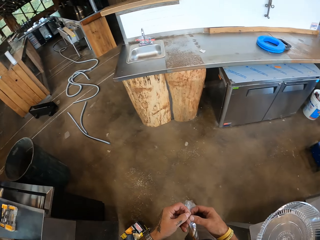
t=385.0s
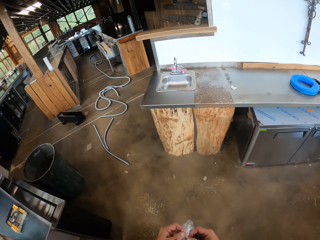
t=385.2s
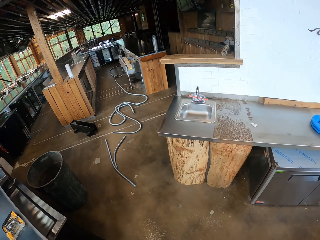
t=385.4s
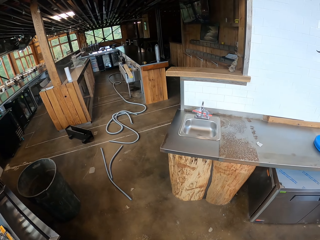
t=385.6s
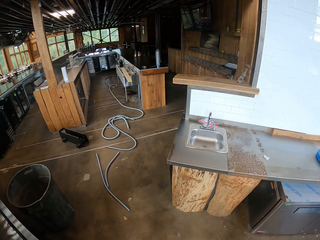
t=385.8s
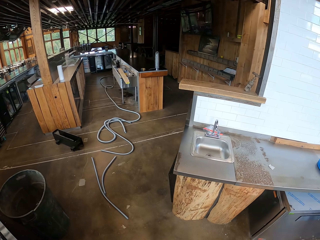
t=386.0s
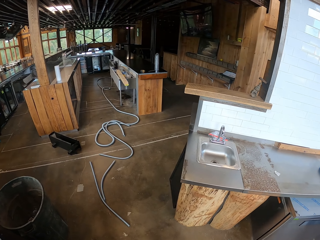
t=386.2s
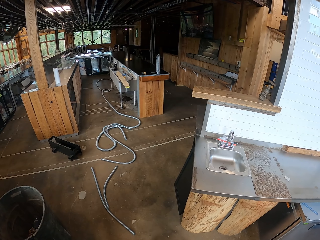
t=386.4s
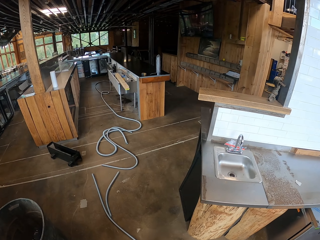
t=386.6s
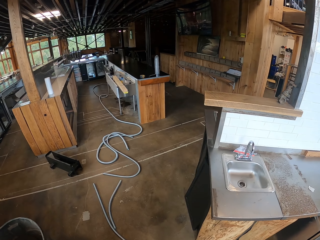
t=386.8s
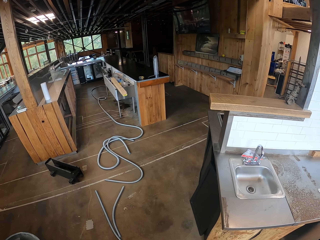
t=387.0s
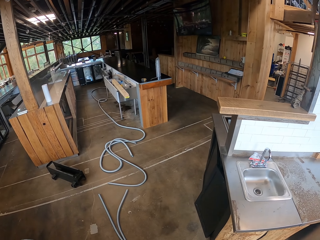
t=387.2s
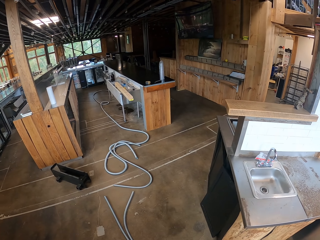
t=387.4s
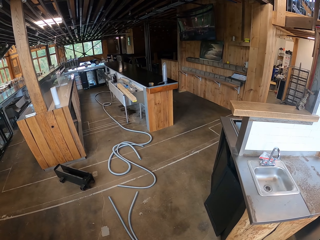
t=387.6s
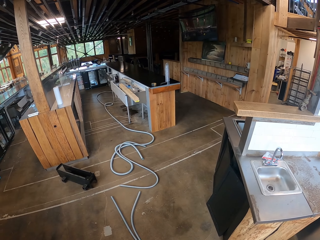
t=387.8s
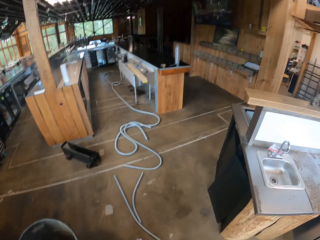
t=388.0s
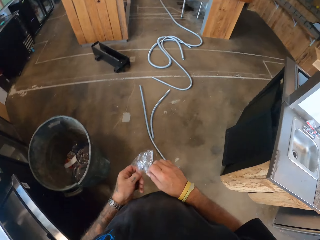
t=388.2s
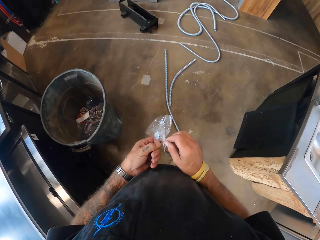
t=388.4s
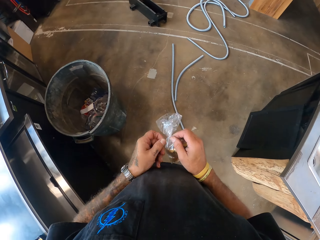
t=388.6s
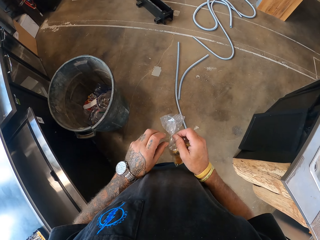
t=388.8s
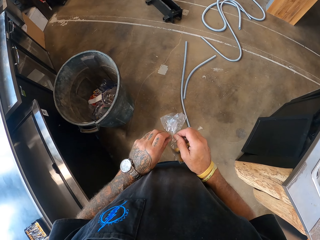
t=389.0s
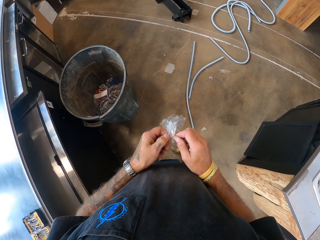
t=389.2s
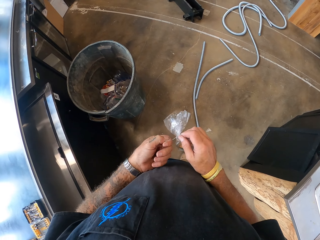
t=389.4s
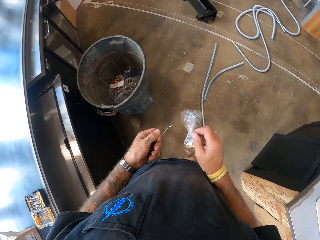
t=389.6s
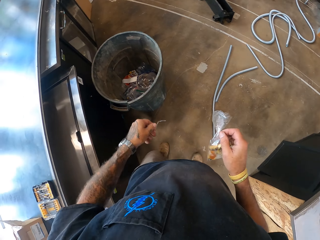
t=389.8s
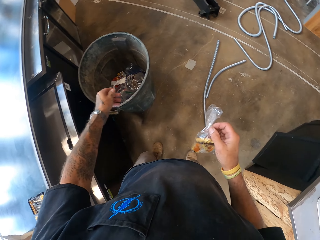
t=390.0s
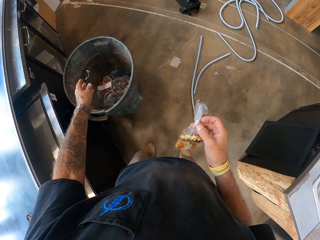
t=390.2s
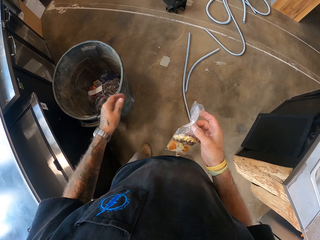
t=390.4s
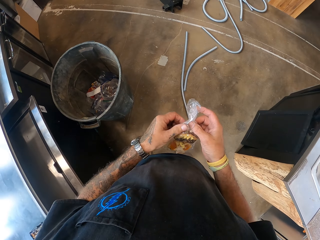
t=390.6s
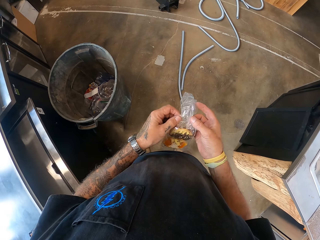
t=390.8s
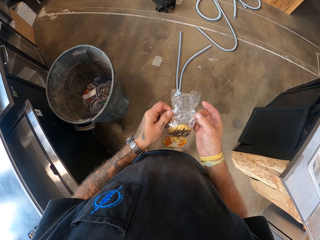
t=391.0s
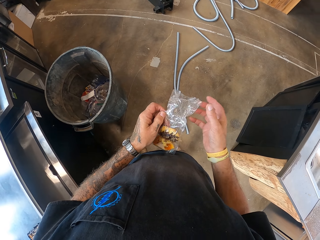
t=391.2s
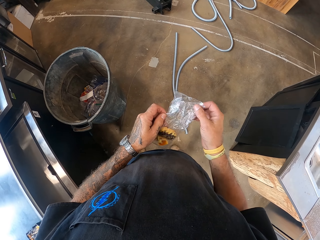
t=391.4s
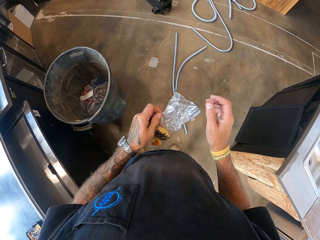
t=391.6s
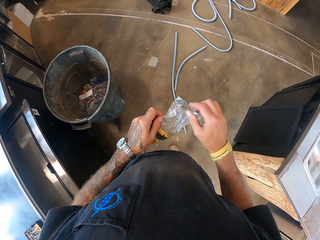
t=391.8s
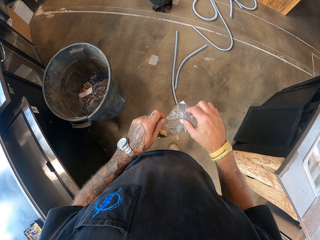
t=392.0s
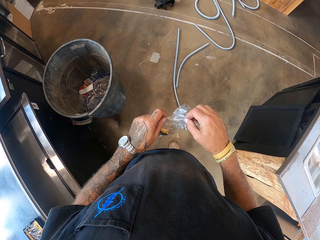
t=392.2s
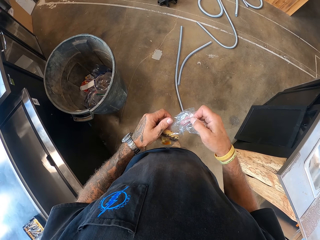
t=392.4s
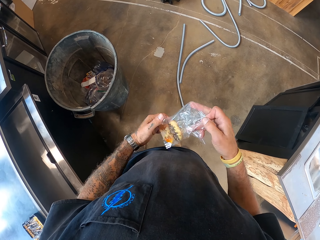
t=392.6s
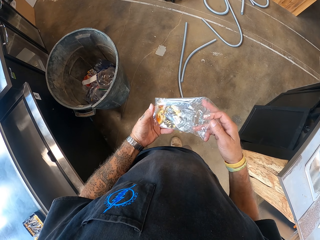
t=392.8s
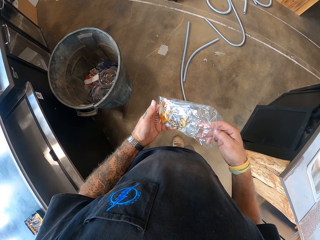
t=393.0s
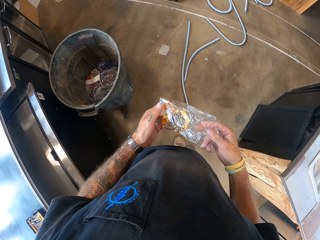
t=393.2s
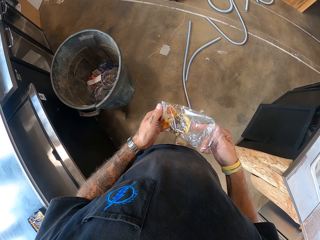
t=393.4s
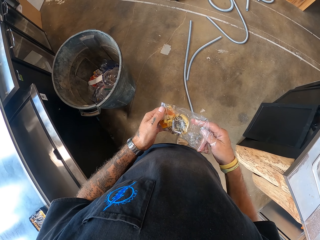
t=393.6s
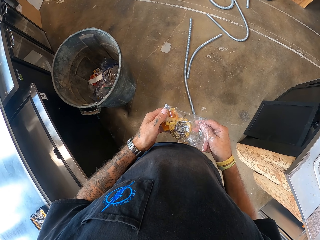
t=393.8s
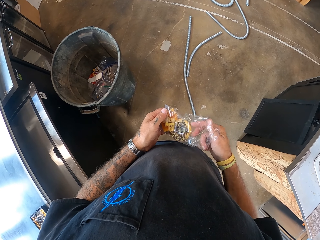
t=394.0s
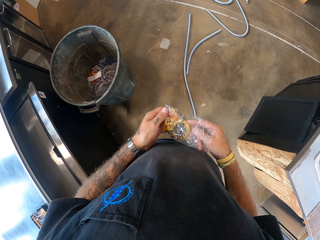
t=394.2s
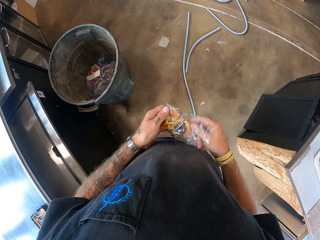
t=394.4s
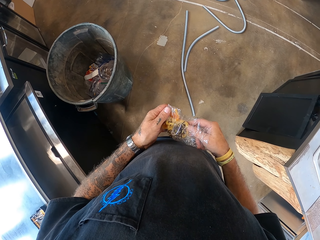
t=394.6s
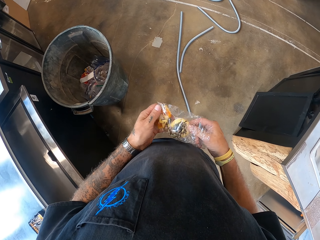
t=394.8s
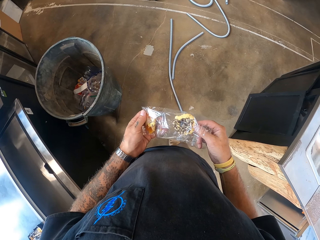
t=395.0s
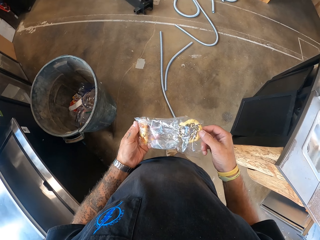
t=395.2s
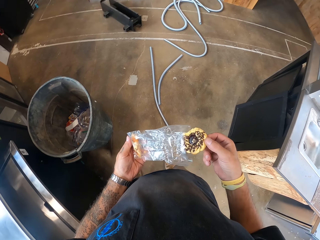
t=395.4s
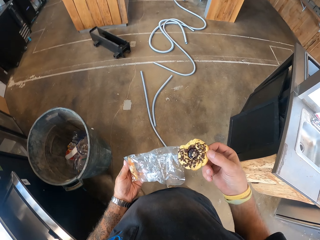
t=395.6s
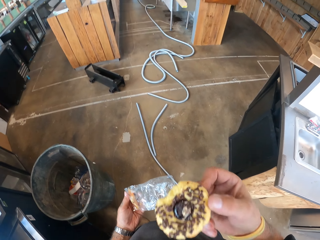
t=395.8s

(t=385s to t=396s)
The camera wearer walks. They open a paper. They dump something in the dustbin. They hold something.

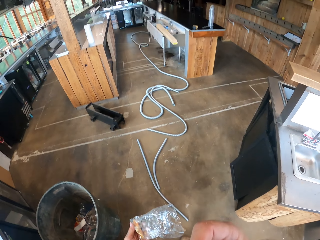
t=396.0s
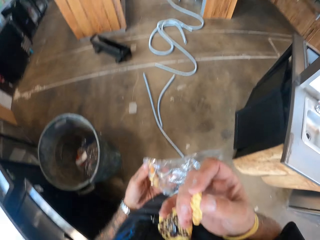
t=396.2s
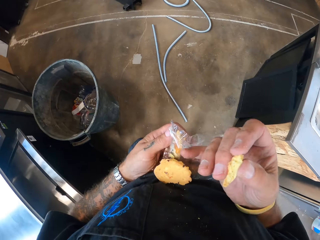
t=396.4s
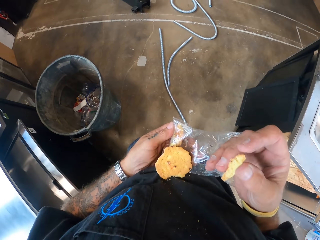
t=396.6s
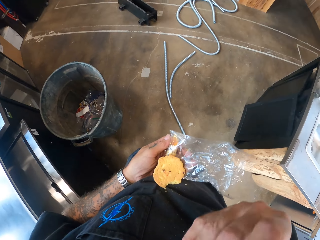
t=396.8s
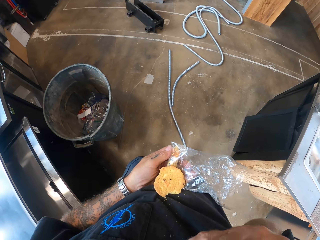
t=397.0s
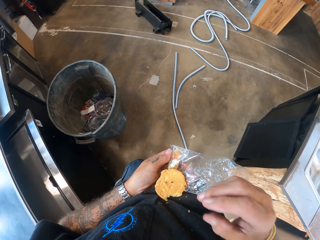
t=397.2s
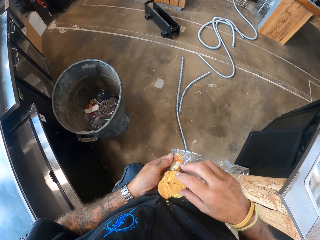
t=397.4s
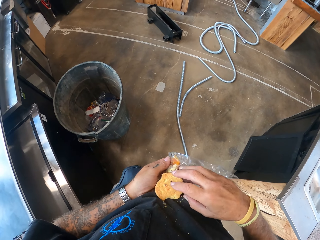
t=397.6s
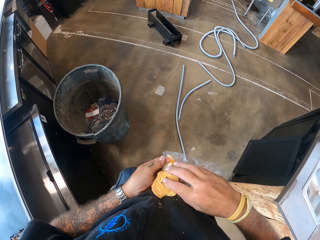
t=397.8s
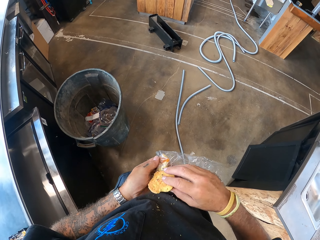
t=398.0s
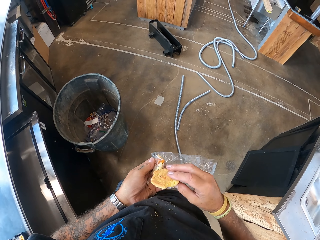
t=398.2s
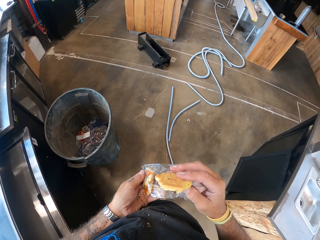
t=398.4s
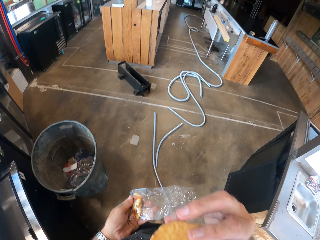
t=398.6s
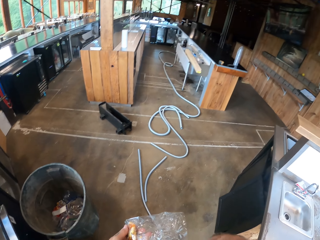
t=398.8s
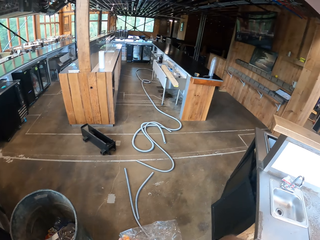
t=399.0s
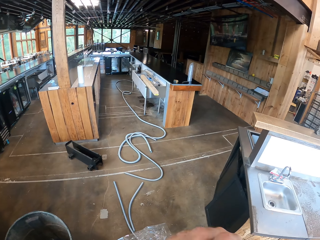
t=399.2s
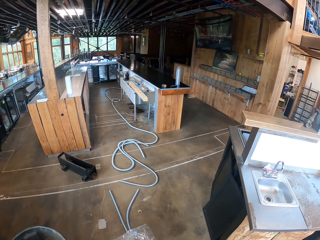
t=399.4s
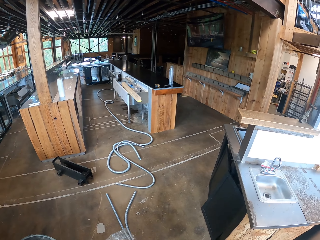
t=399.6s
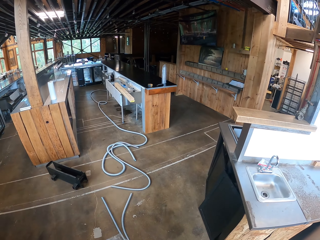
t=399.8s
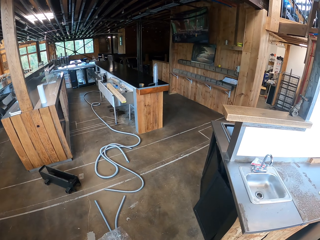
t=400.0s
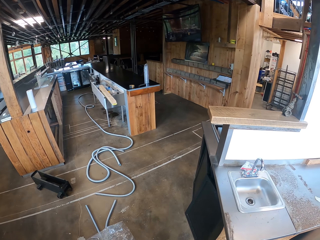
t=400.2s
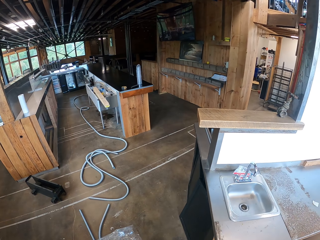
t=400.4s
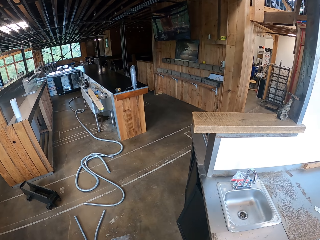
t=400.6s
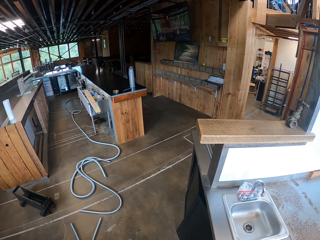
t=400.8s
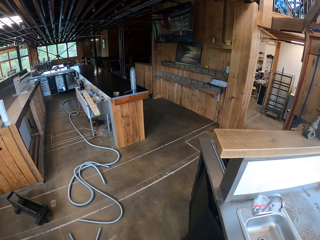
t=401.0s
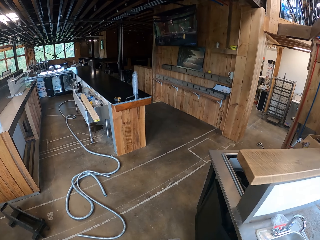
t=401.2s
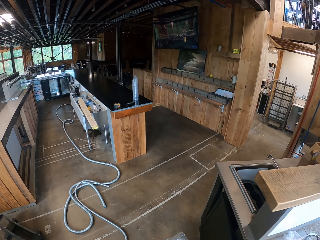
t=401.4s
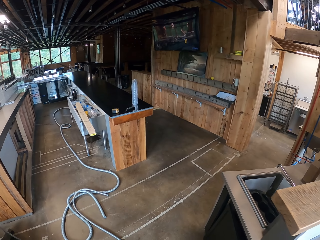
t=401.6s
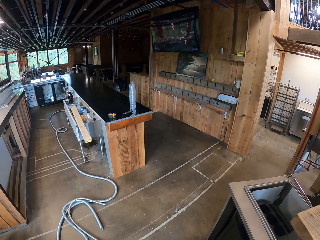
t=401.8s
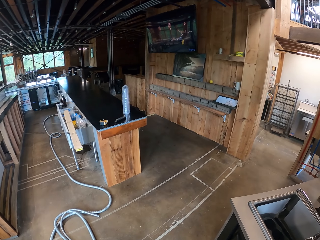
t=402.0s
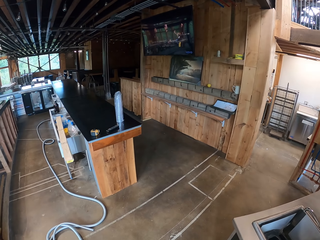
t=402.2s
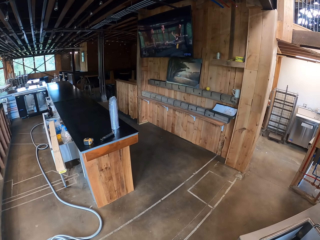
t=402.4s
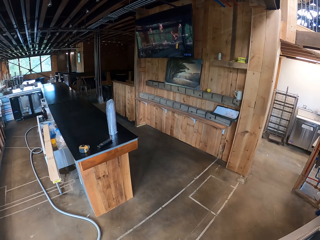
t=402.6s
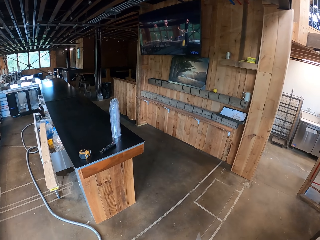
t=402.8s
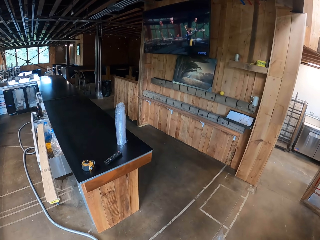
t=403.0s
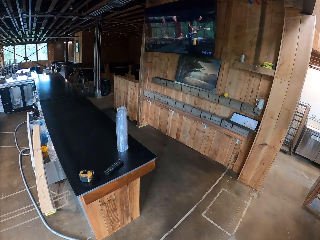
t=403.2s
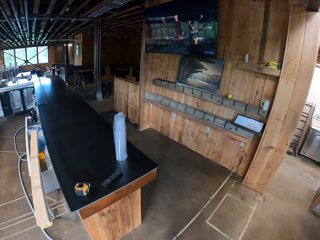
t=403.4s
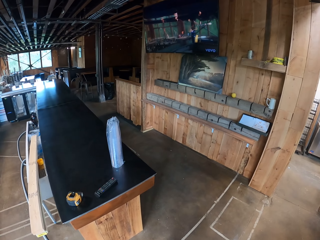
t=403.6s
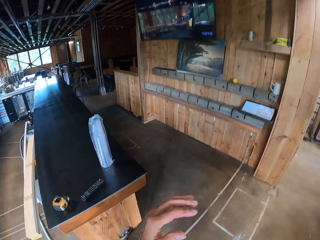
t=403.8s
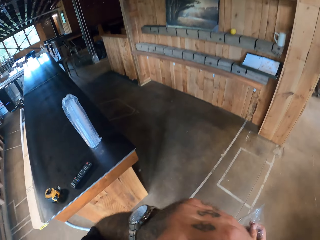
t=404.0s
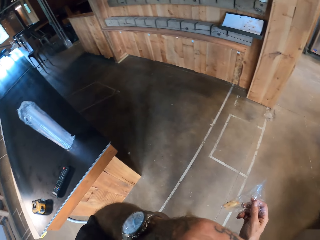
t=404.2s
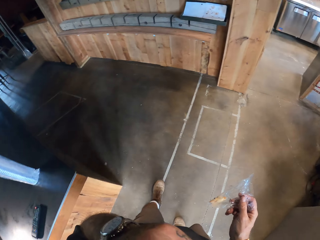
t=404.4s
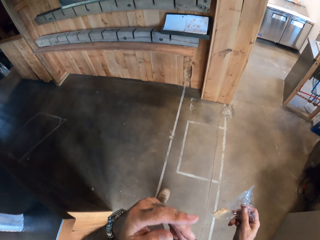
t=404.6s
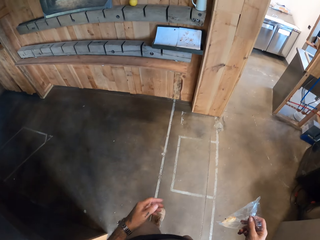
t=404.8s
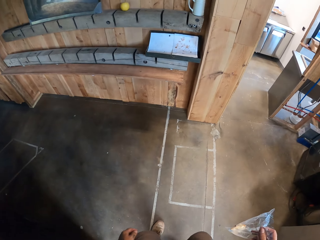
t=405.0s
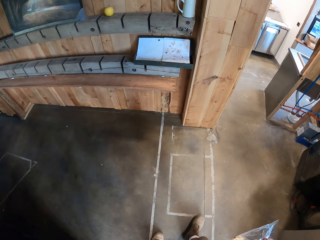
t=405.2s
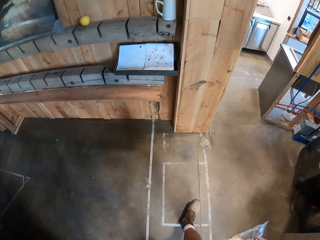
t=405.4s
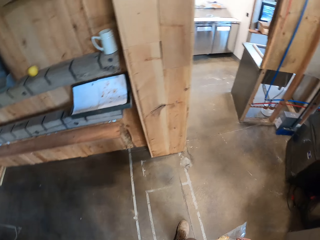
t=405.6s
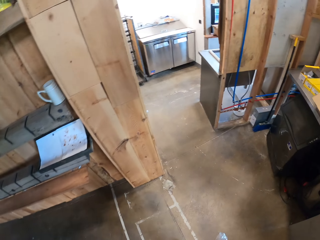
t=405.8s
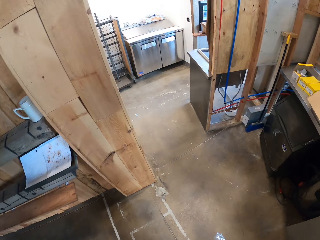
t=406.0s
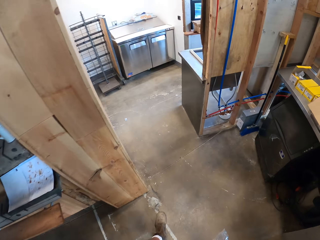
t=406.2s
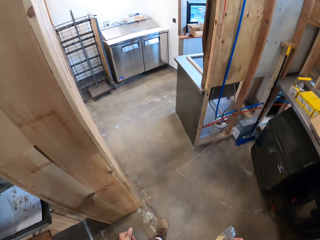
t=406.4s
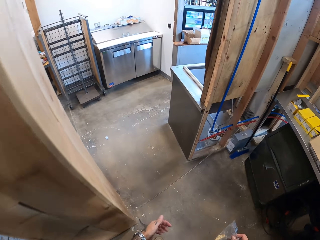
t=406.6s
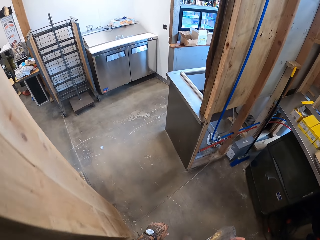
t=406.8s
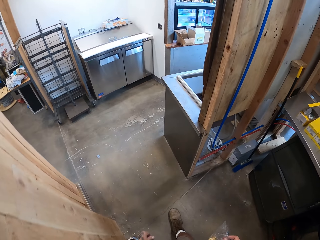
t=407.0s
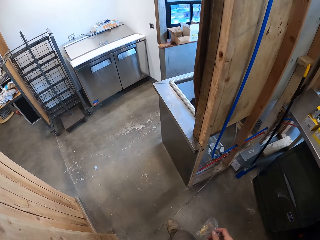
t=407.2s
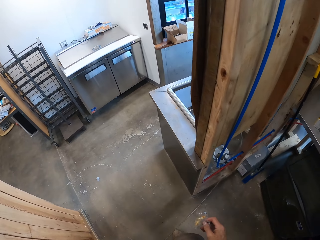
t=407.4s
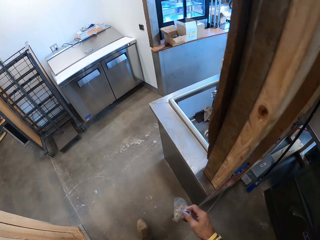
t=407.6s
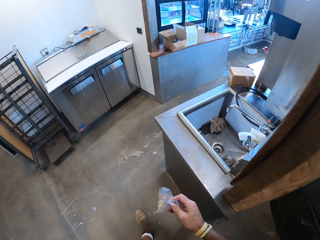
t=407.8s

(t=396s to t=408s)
The camera wearer eats a cookie. They walk. They eat something.
